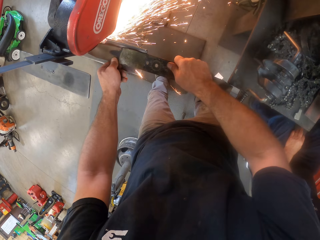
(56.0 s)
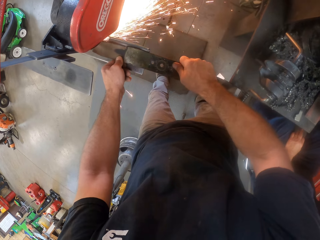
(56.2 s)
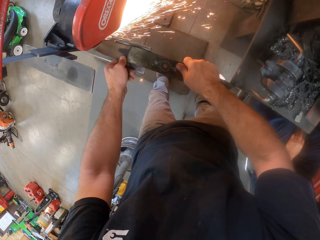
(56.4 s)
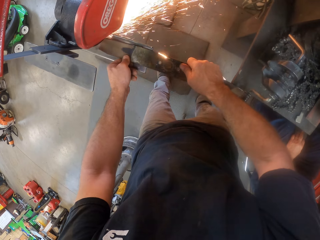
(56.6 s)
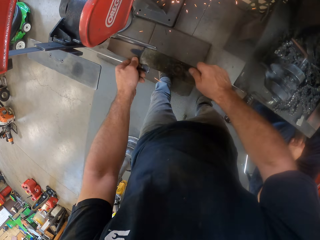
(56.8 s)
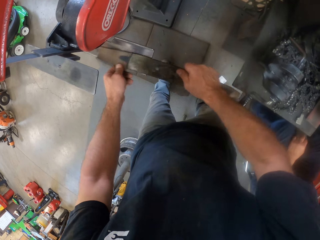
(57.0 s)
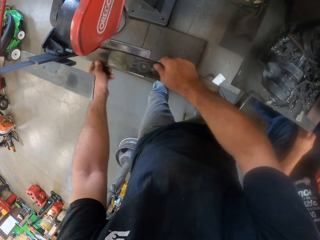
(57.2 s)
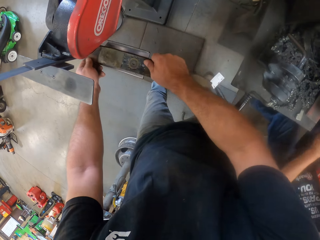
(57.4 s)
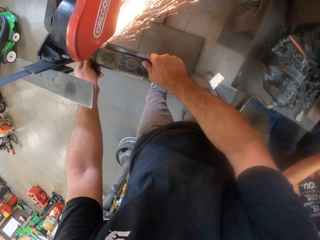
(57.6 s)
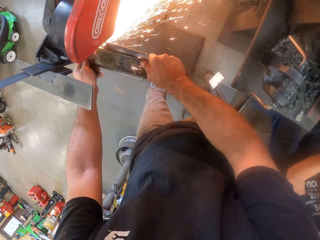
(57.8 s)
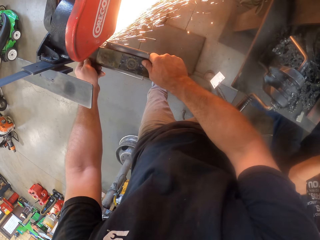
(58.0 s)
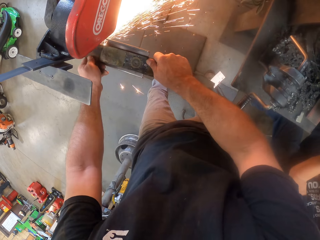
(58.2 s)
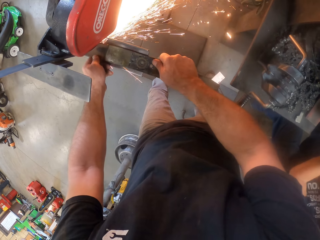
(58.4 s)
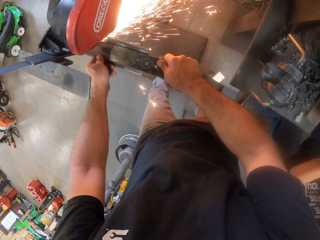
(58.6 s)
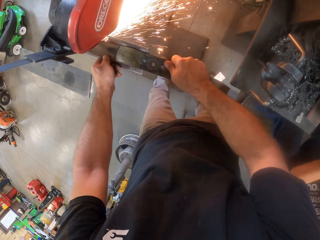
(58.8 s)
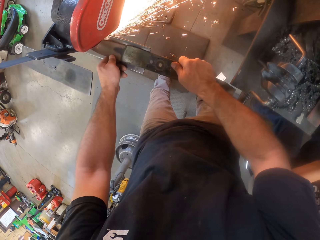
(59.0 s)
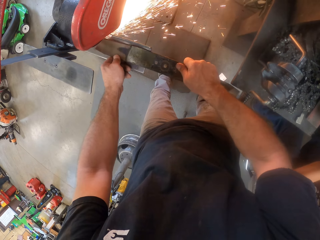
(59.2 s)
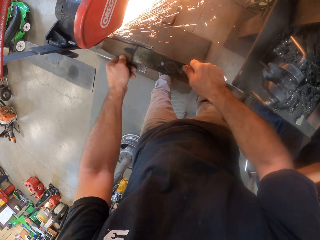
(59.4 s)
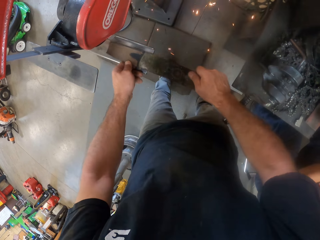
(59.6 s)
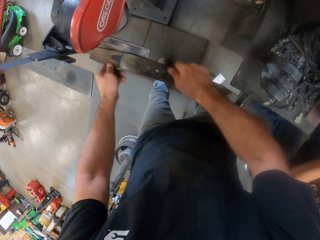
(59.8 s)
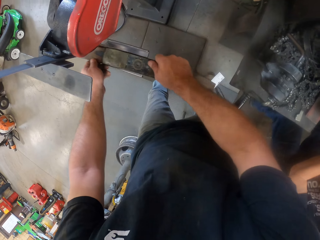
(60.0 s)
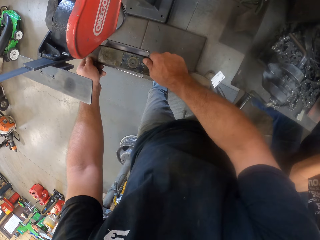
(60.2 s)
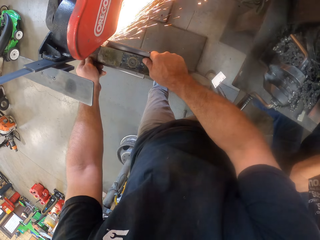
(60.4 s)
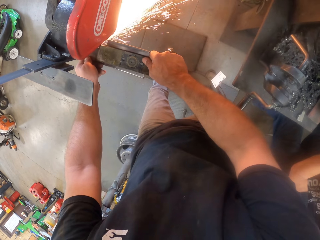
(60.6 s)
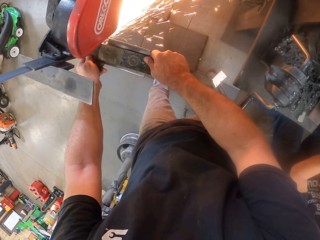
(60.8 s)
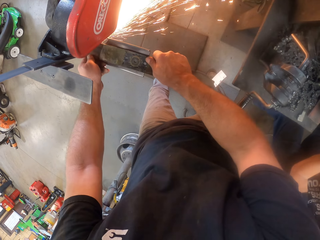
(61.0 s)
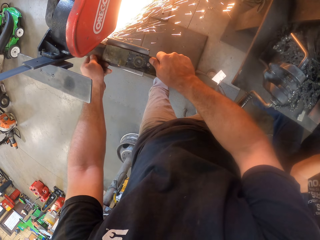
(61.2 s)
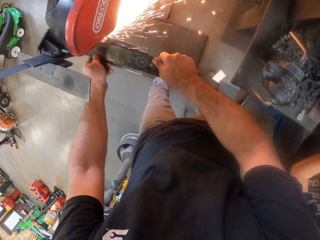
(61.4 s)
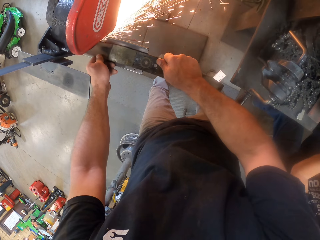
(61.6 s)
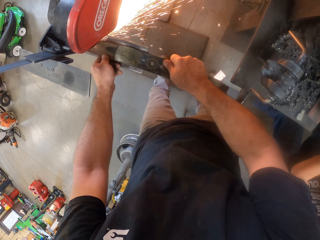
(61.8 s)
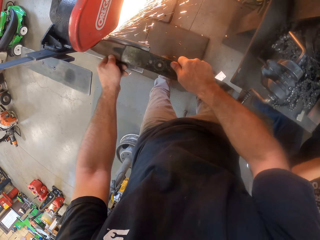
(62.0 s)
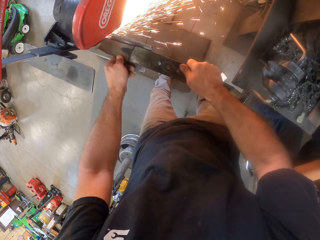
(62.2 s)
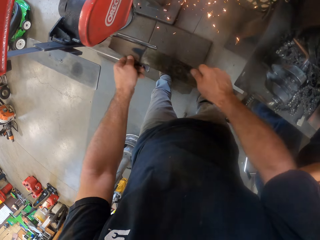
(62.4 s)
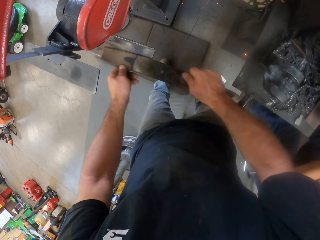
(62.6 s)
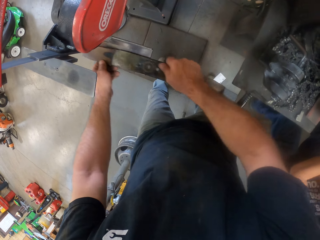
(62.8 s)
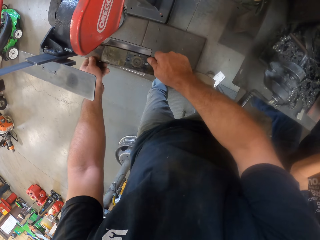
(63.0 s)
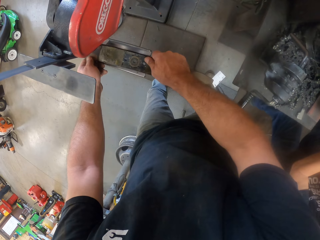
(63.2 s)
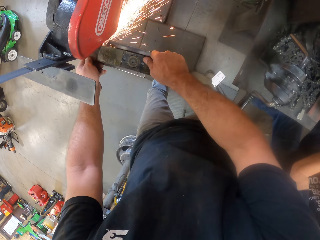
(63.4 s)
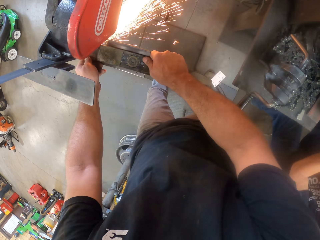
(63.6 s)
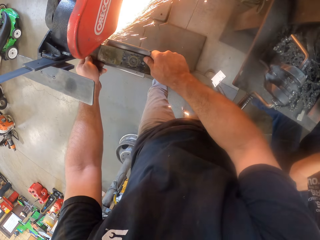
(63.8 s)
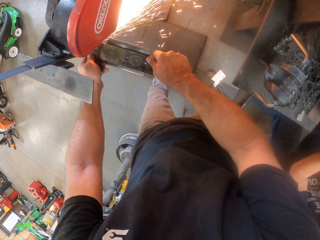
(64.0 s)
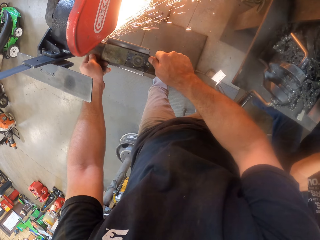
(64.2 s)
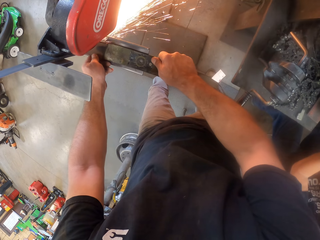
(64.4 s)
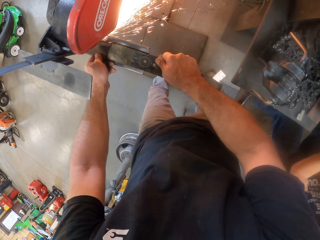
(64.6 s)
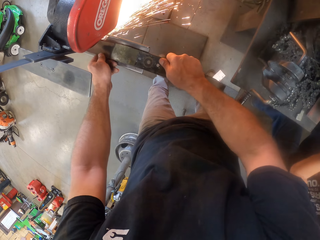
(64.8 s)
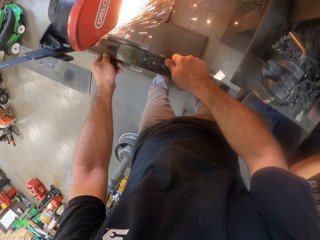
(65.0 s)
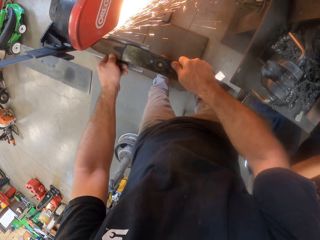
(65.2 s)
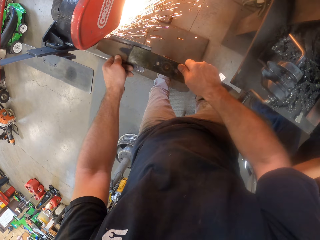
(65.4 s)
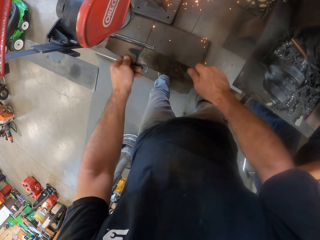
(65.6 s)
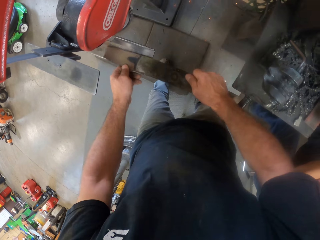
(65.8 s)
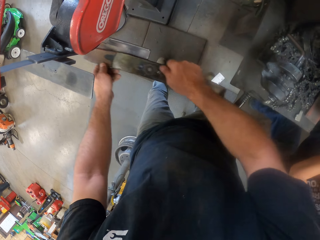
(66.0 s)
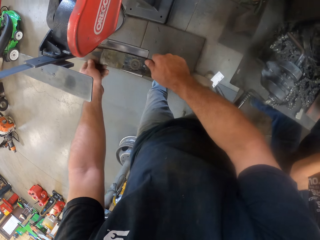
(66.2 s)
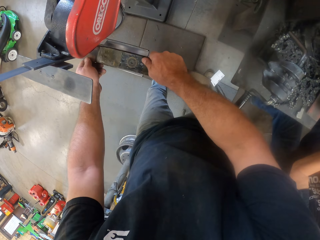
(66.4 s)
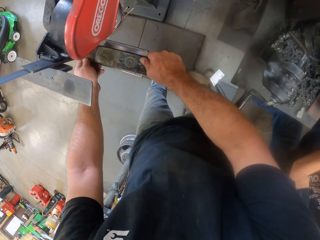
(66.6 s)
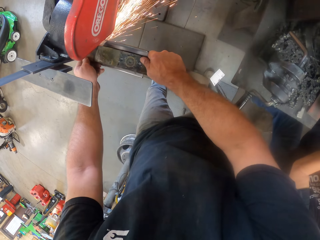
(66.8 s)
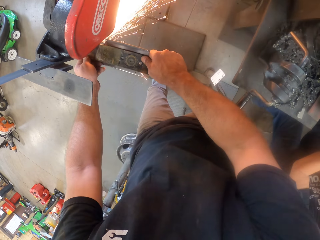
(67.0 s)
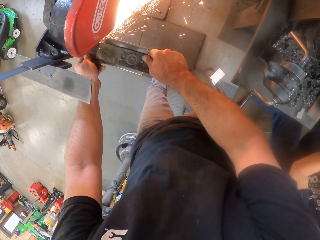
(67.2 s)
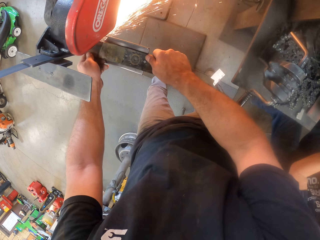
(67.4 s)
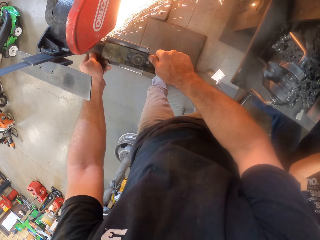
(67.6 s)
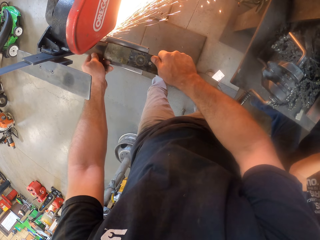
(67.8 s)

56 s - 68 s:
The camera wearer removes the lawnmower blade from the table grinder. They grind the lawnmower blade with the table grinder. They remove the lawnmower blade from the table grinder. They grind the lawnmower blade with the table grinder. They remove the lawnmower blade from the table grinder. They grind the lawnmower blade with the table grinder. They remove the lawnmower blade from the table grinder. They grind the lawnmower blade with the table grinder.

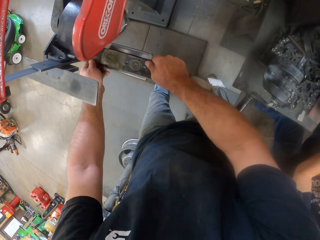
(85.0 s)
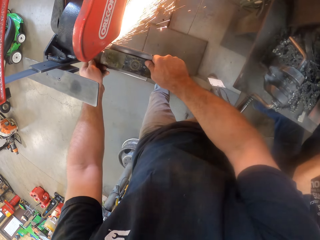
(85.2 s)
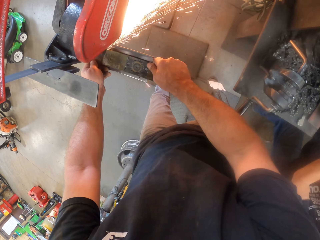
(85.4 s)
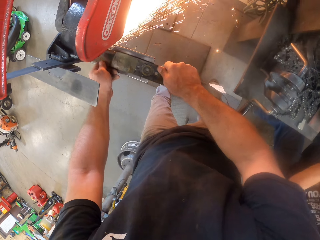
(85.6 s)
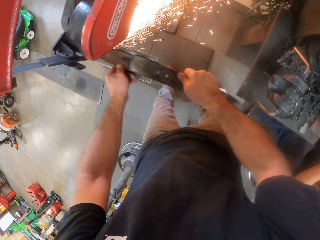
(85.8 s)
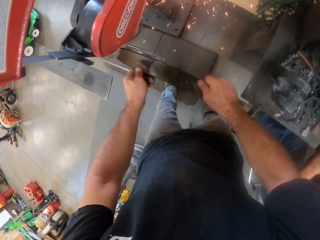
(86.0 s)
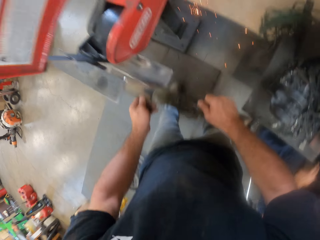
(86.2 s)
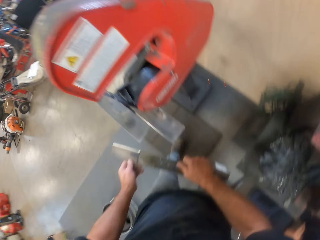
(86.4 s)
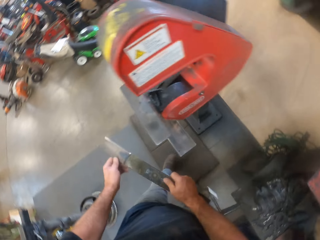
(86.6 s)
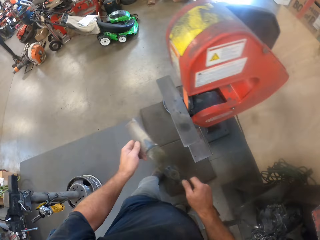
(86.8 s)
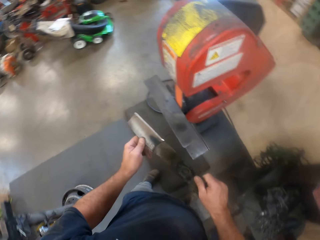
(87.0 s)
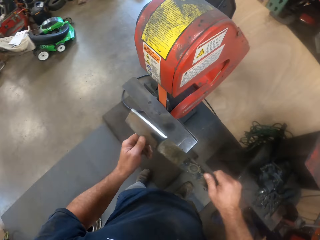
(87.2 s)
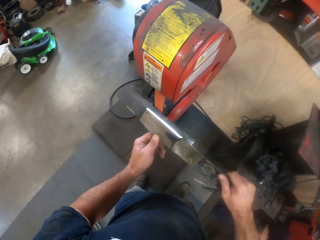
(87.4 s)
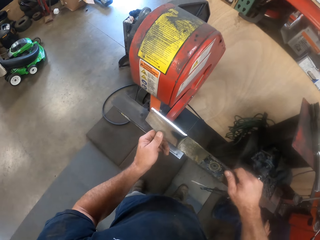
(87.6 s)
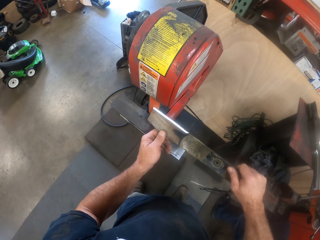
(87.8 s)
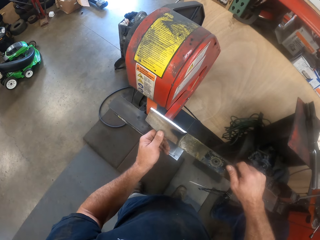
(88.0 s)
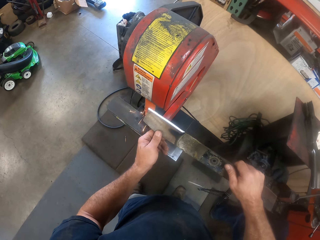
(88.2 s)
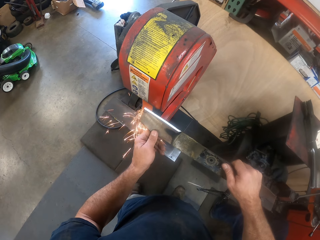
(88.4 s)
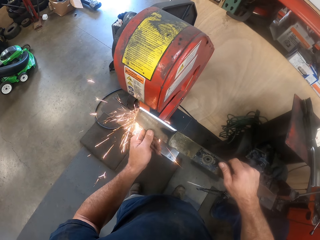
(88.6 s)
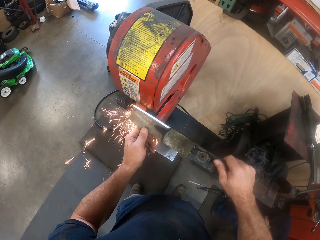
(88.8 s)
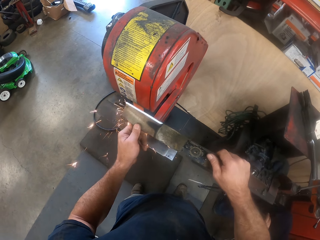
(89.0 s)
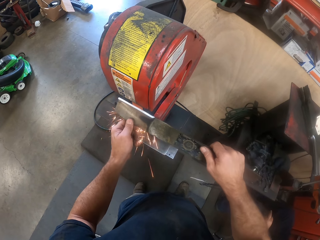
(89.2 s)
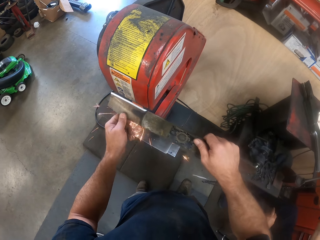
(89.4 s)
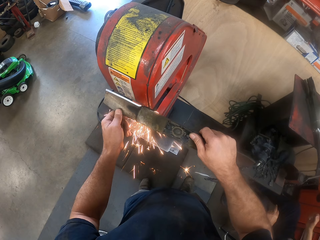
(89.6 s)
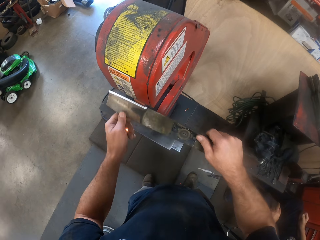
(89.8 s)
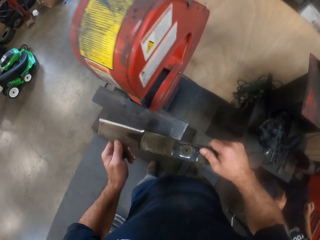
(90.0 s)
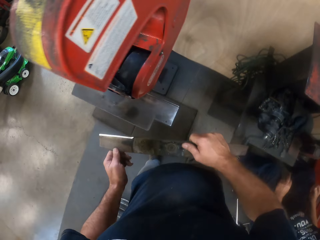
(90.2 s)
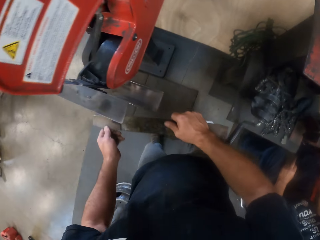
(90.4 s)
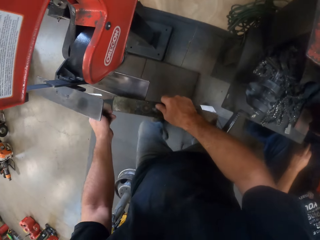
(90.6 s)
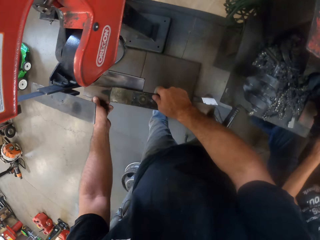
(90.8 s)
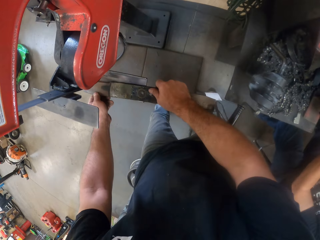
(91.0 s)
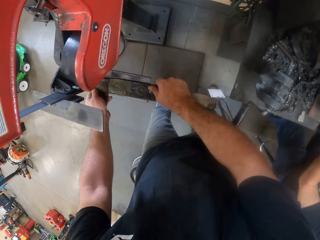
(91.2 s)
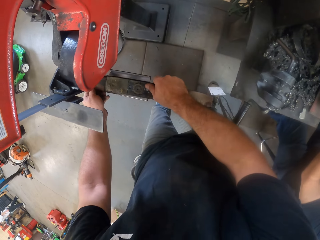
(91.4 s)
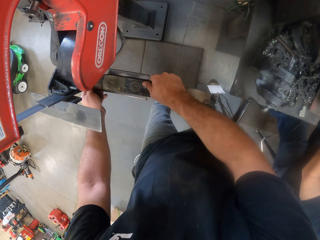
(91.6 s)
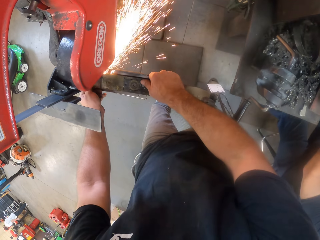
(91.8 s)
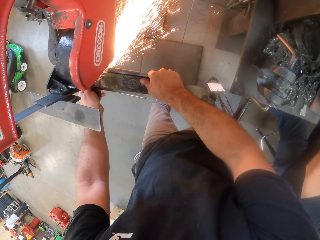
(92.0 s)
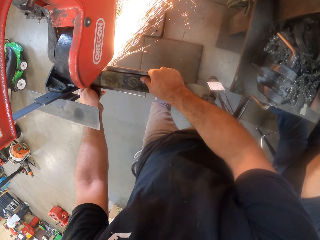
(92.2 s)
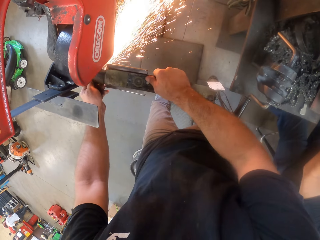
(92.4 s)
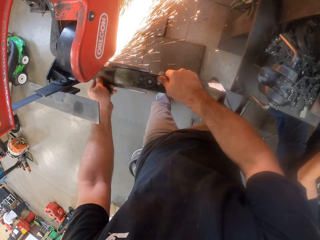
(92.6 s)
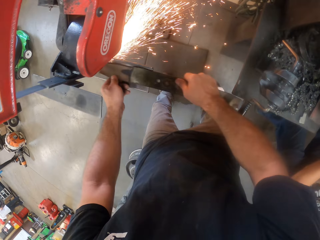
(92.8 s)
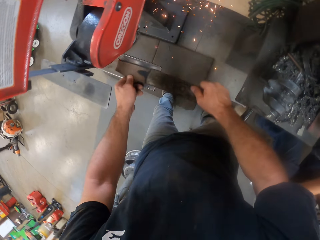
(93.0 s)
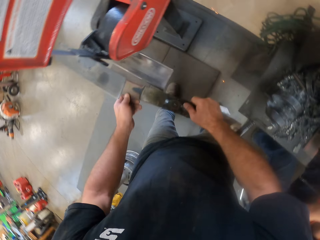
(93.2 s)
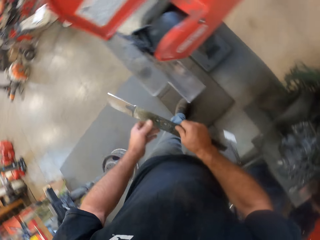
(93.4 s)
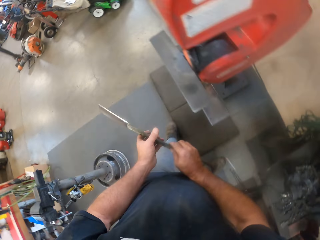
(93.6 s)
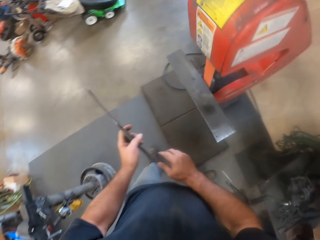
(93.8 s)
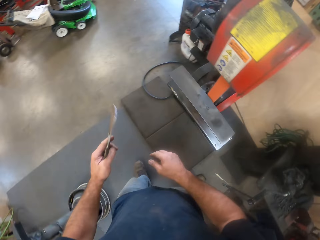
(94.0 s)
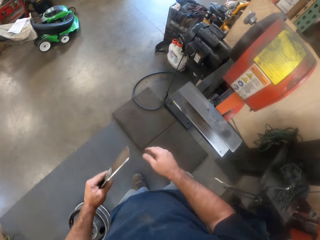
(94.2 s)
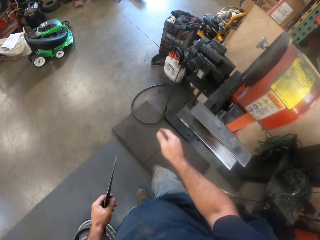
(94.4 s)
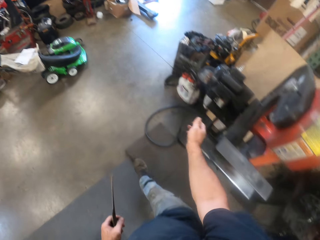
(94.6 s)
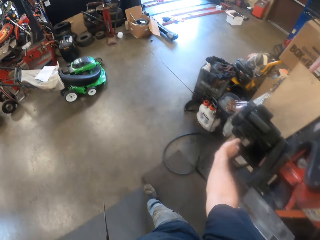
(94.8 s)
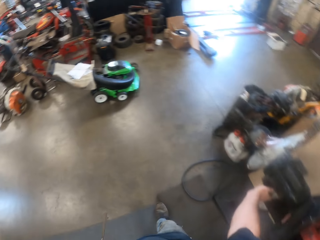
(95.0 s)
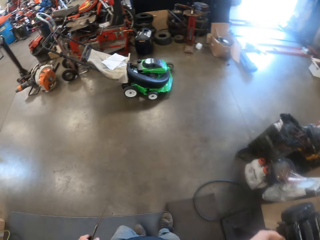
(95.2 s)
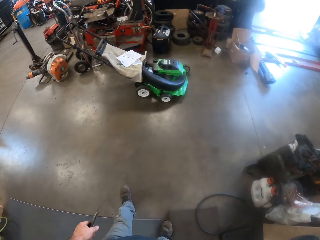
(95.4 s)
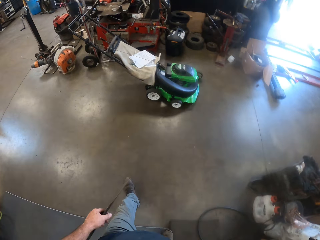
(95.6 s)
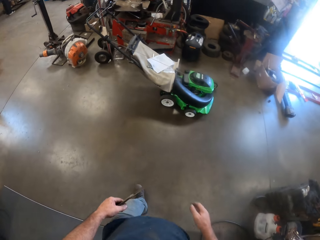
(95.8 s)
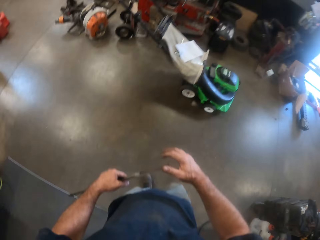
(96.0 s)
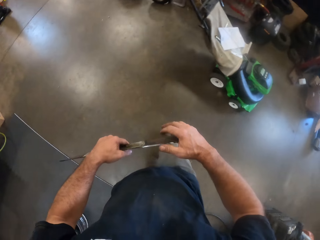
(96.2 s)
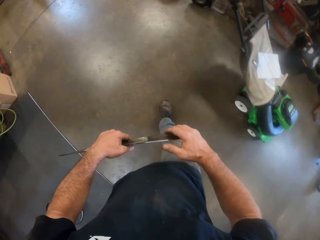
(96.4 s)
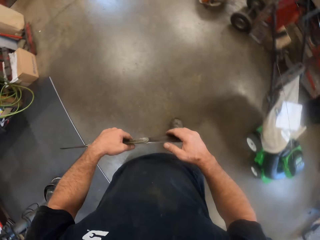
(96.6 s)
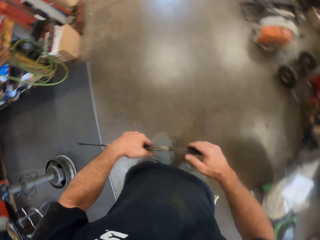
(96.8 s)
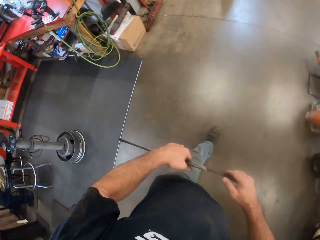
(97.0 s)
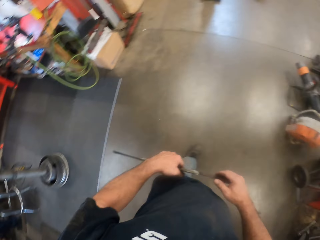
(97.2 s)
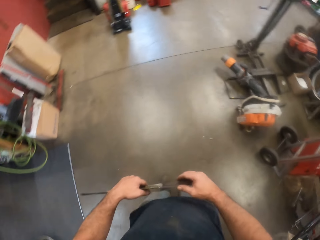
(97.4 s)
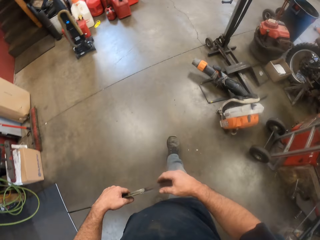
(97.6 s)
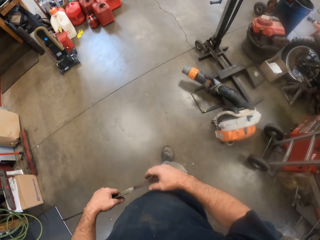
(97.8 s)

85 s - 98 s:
The camera wearer grinds the lawnmower blade with the table grinder. They remove the lawnmower blade from the table grinder. They grind the lawnmower blade with the table grinder. They remove the lawnmower blade from the table grinder. They grind the lawnmower blade with the table grinder. They remove the lawnmower blade from the table grinder. They turn off the grinder. They press the button of the table grinder machine. They walk around the workshop. They touch the edges of a metal.
